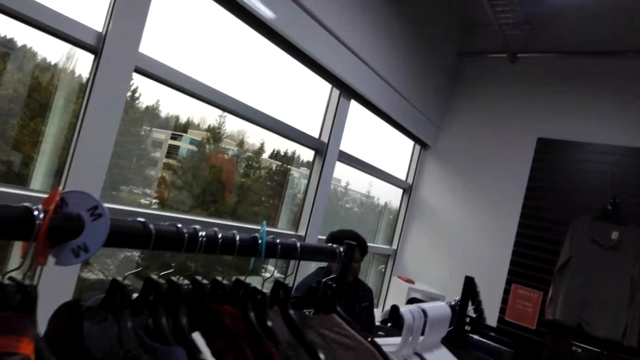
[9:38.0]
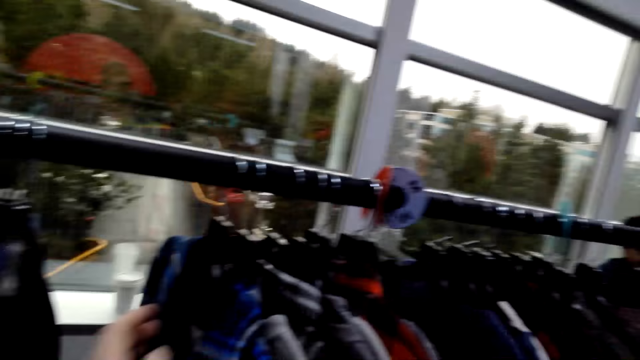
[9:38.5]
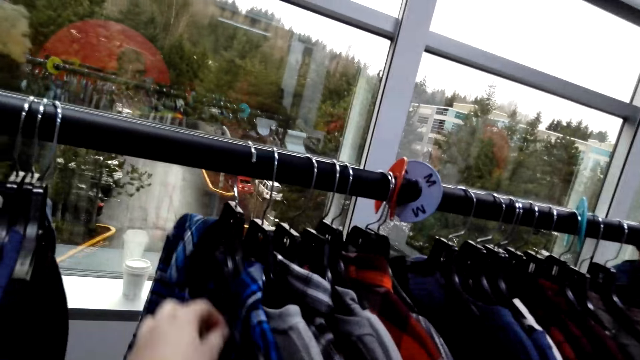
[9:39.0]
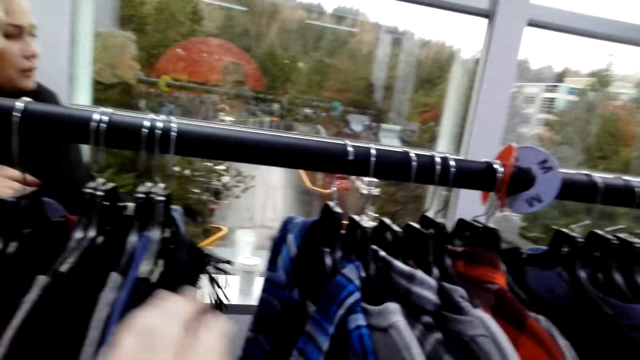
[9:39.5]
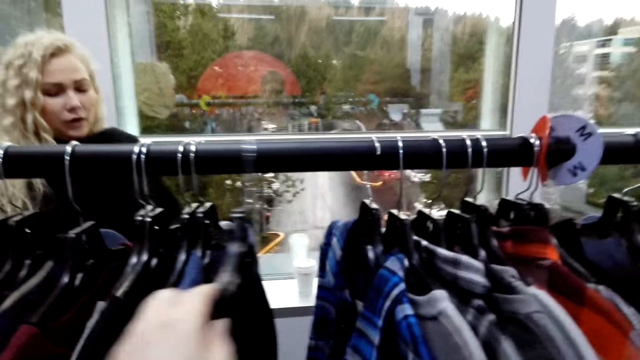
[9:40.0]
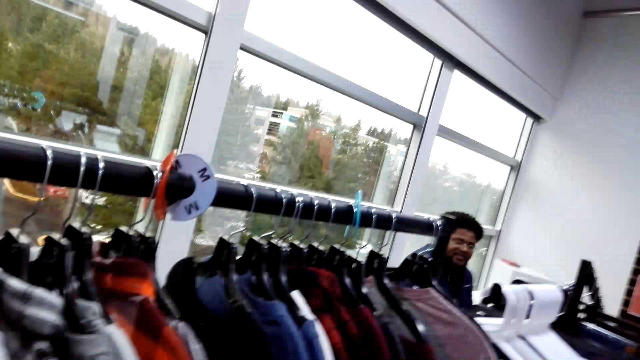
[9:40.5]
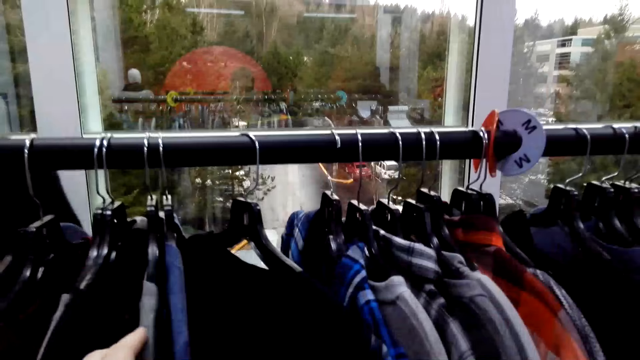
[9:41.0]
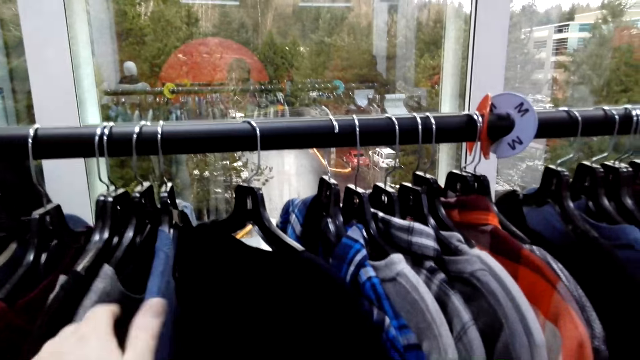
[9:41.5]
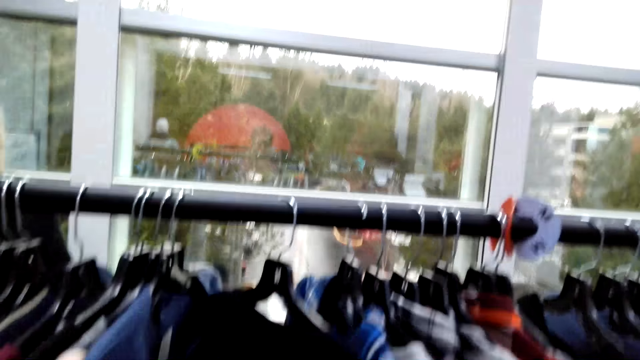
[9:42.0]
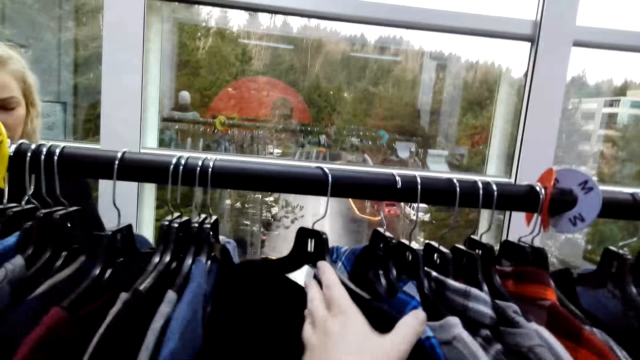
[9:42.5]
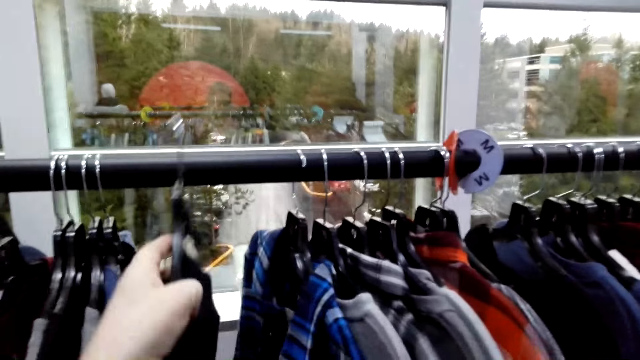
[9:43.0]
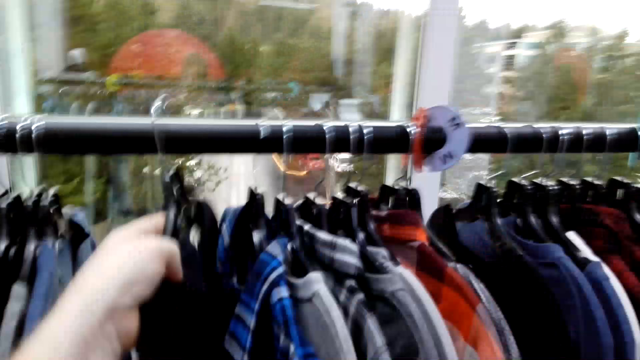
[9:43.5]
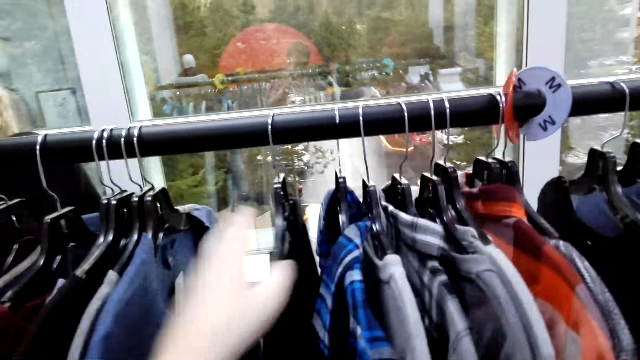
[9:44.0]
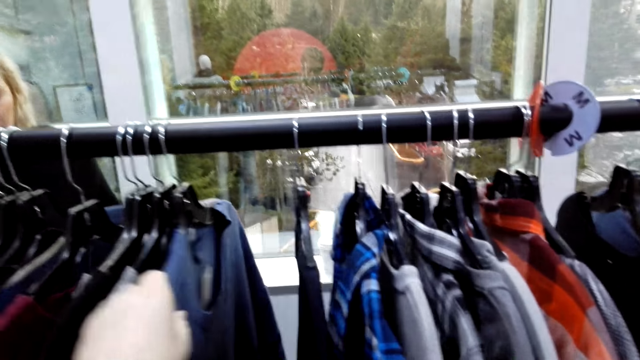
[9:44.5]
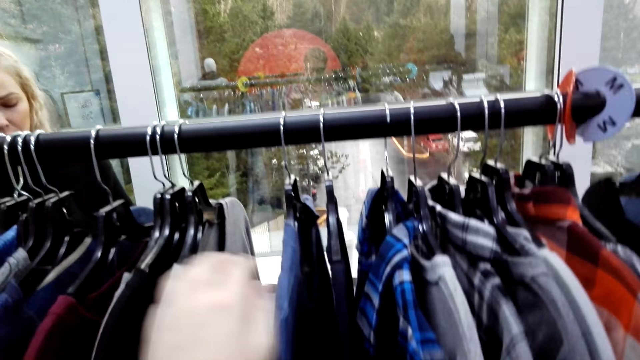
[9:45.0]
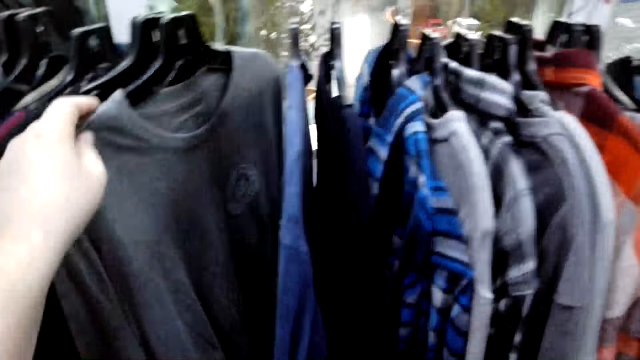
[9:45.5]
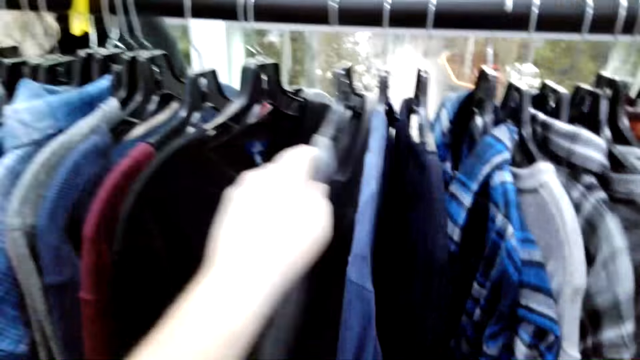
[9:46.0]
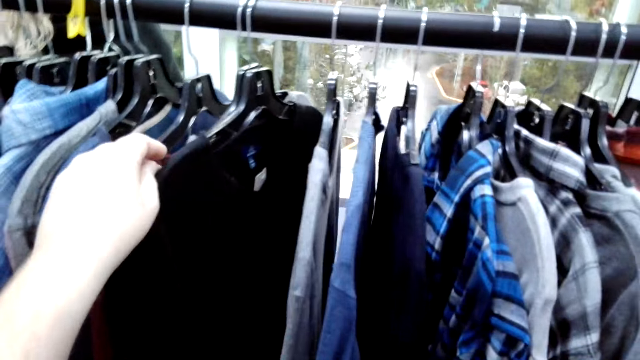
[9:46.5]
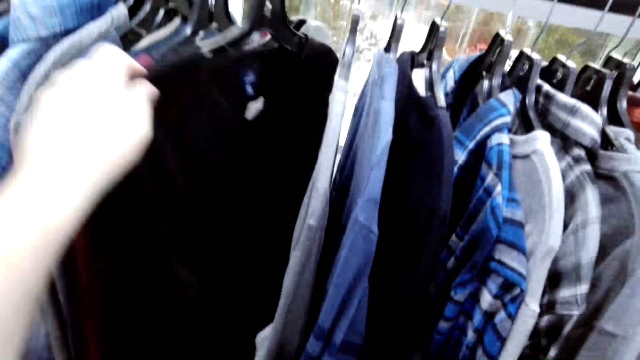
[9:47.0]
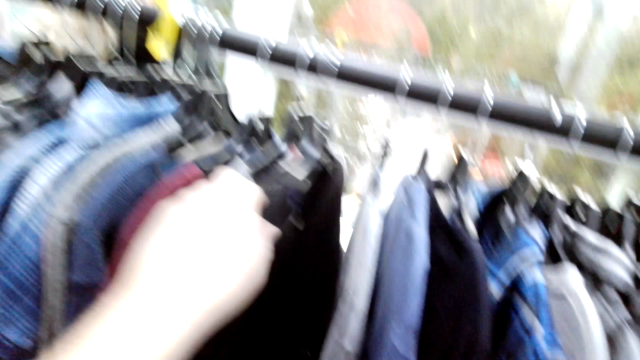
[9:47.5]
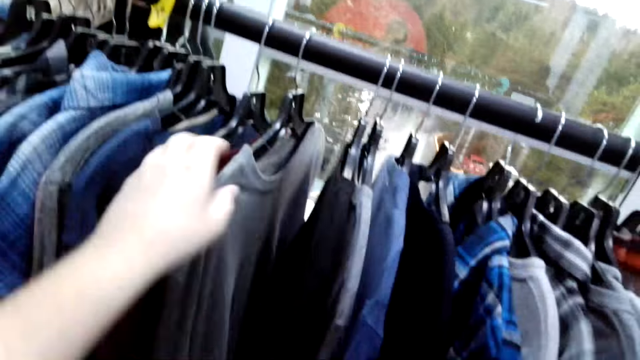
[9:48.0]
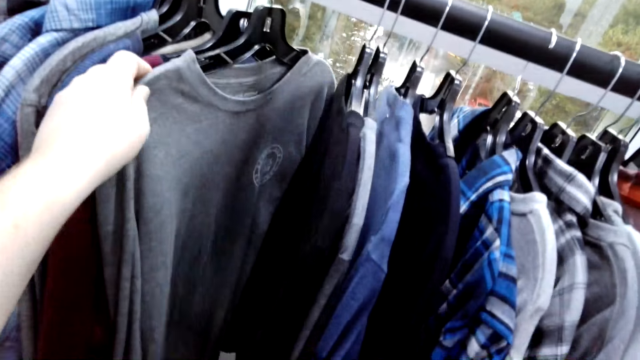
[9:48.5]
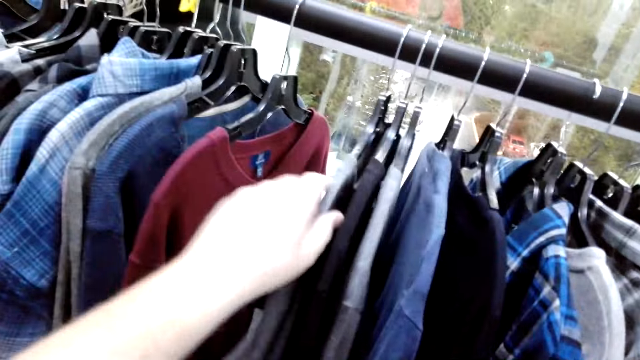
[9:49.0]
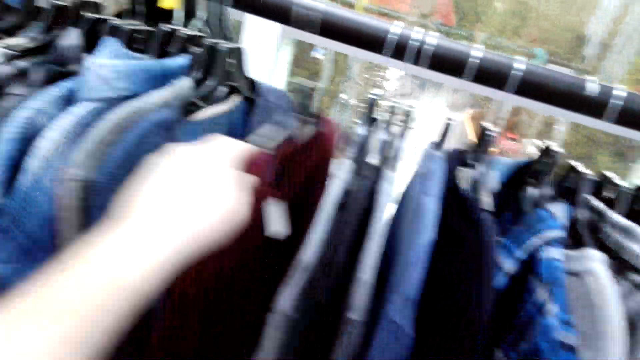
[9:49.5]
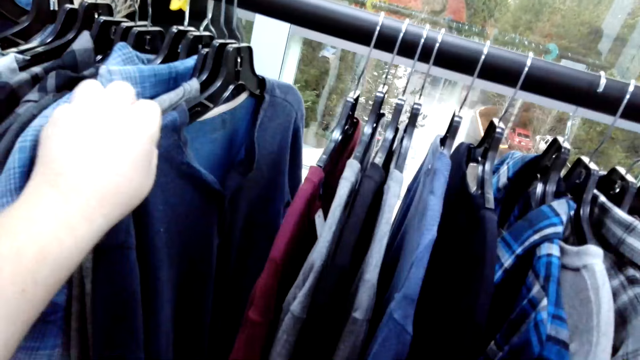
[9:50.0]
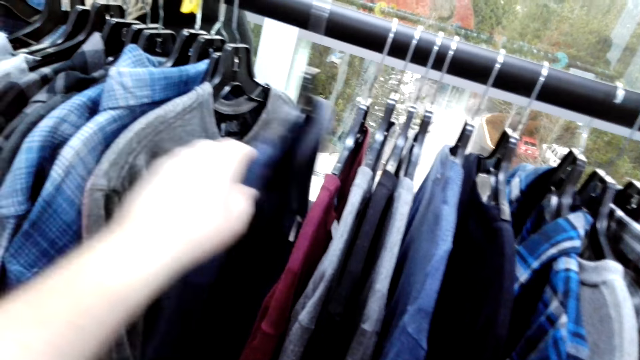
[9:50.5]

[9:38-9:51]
The camera wearer inspects the clothes on the rack. They search for cloth in the cloth line.

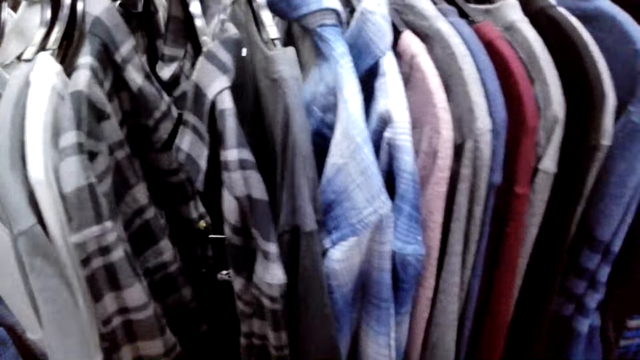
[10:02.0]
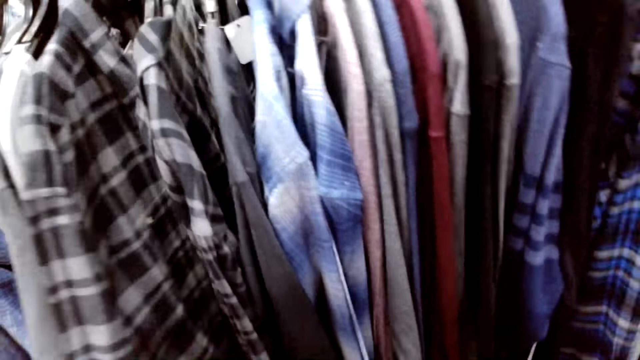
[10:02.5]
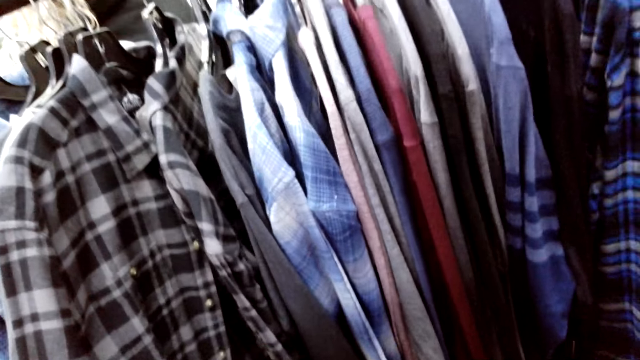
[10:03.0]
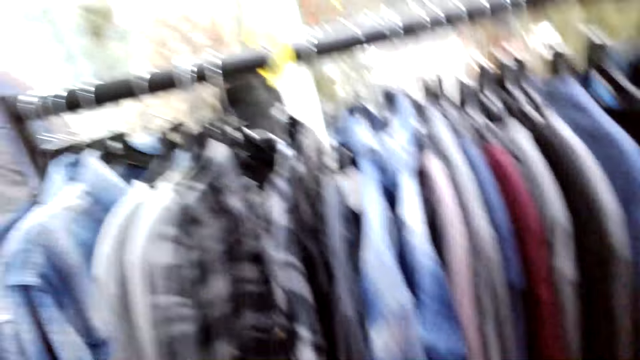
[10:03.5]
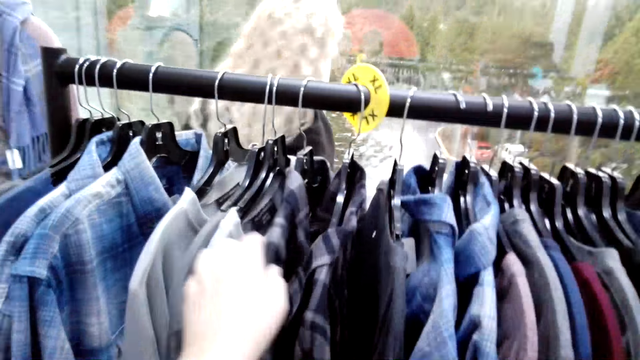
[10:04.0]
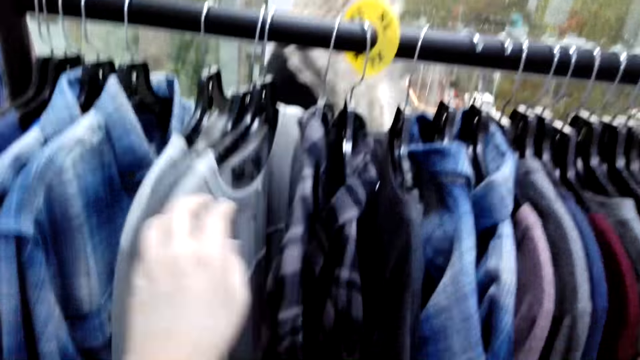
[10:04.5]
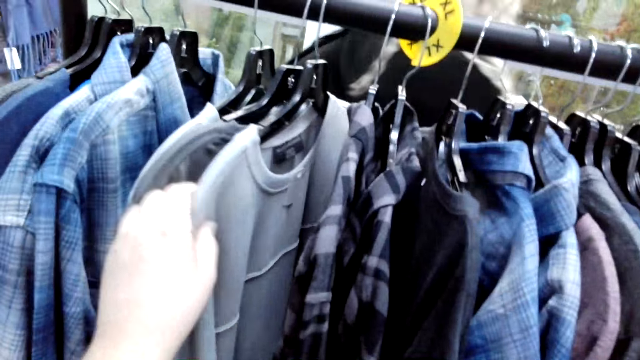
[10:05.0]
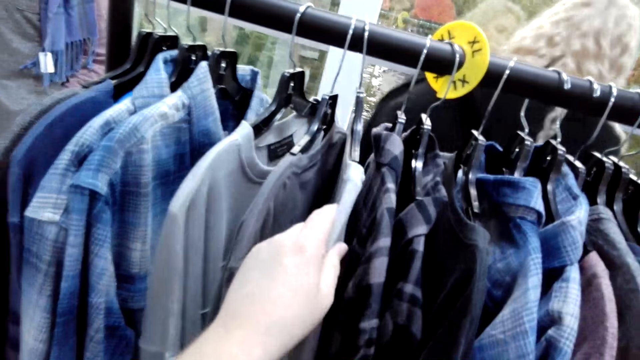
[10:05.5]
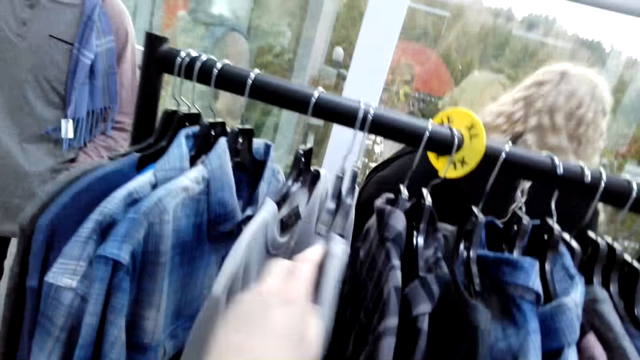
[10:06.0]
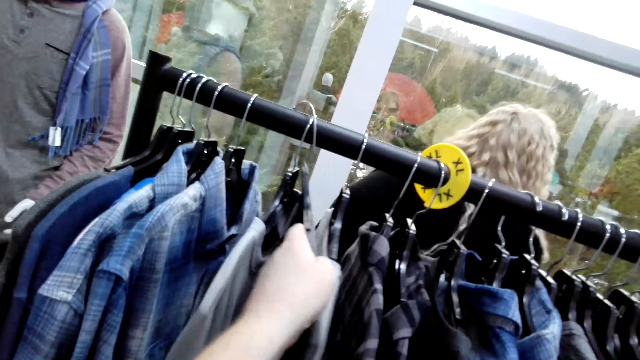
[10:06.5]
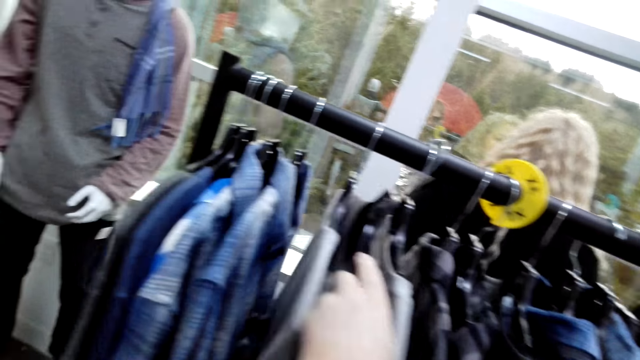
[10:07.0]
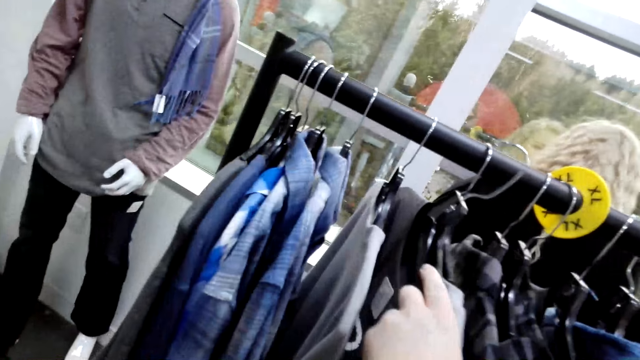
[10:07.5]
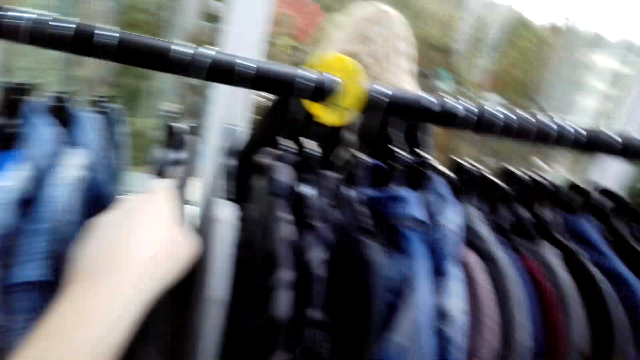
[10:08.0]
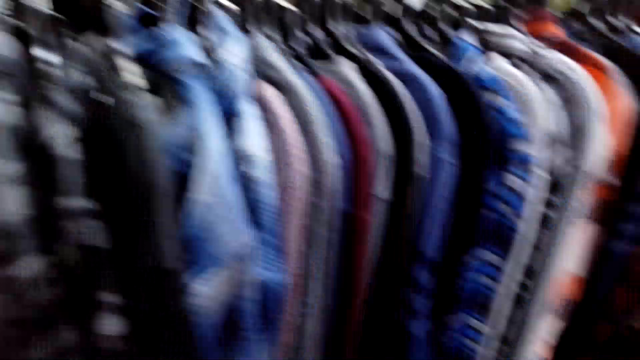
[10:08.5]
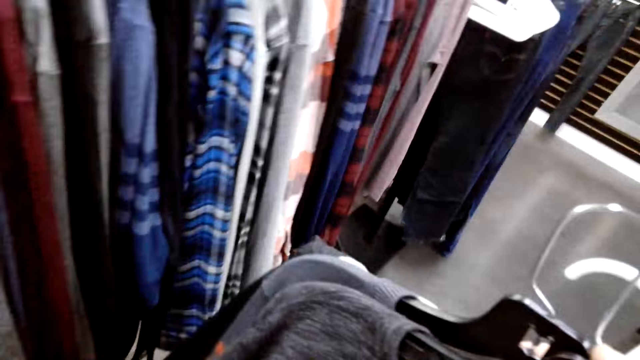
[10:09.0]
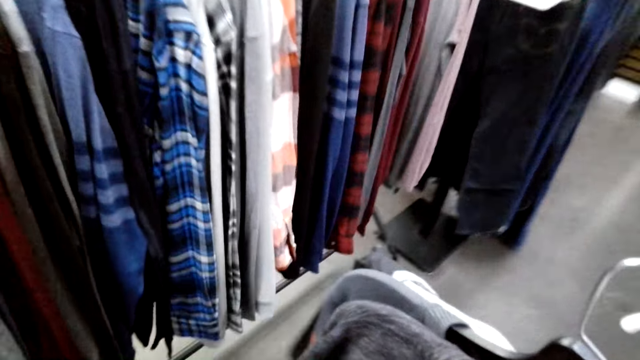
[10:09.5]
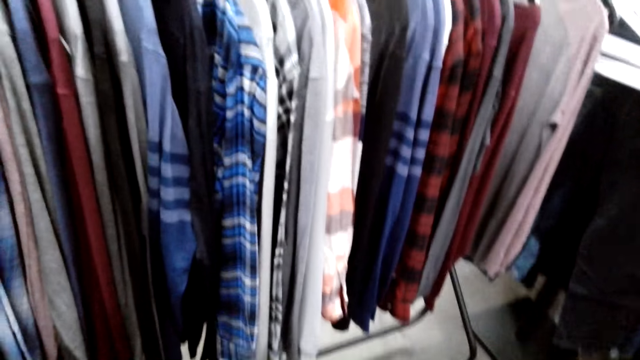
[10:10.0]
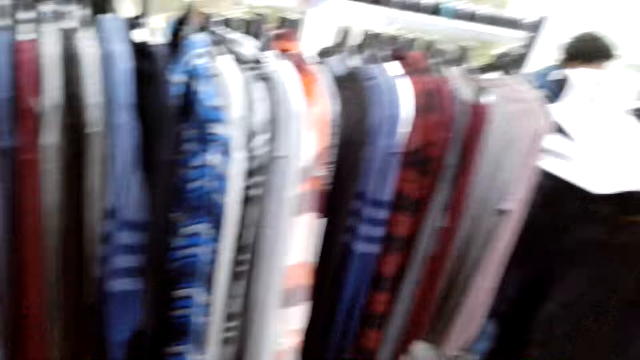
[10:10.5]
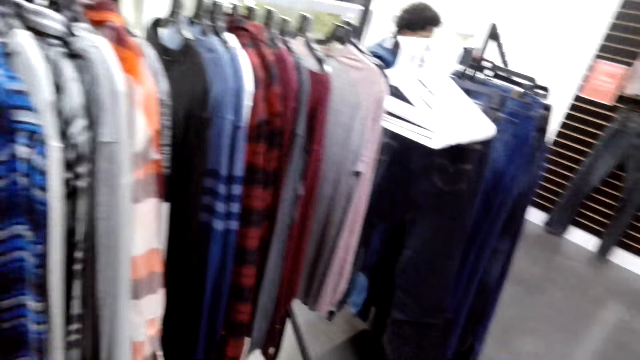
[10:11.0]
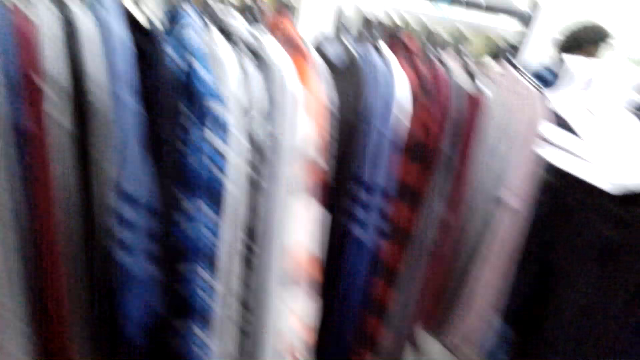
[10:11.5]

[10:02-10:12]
A person moves around the boutique. The camera wearer picks cloth from the cloth line.
